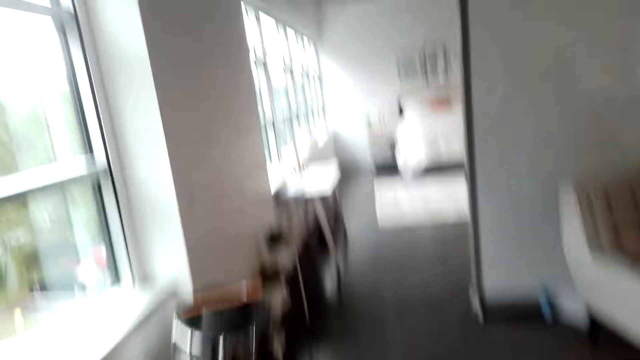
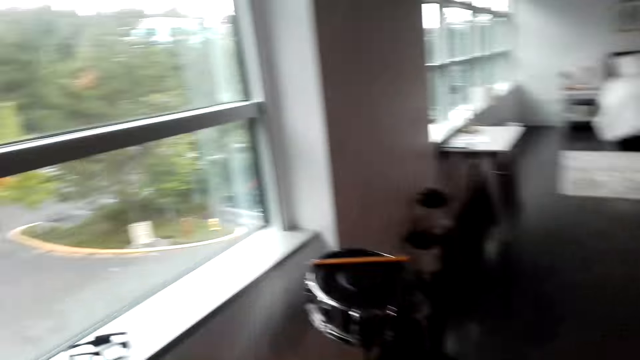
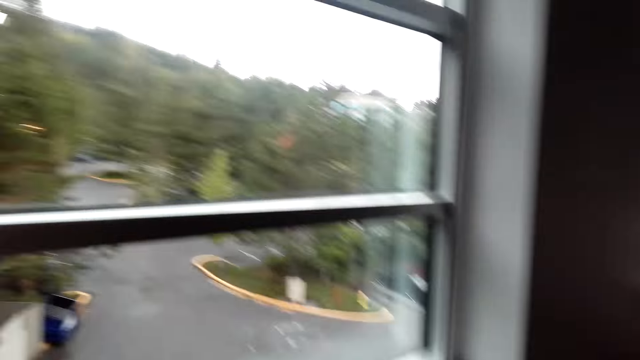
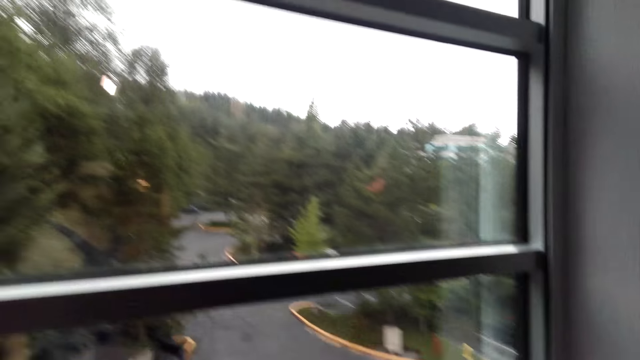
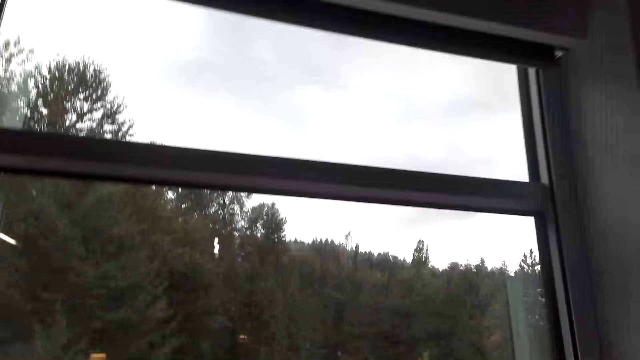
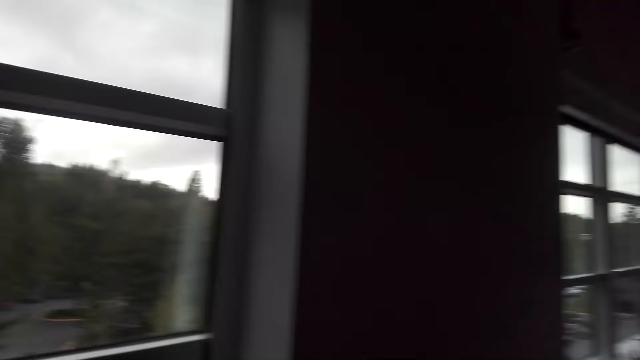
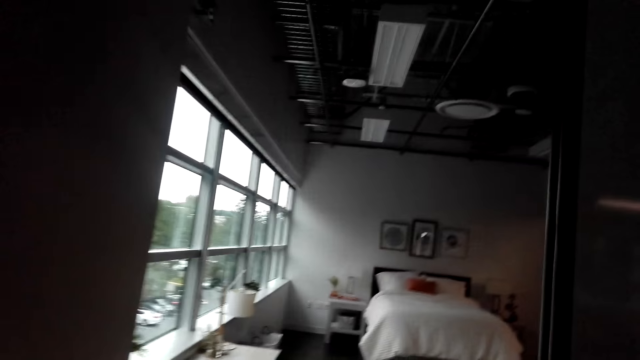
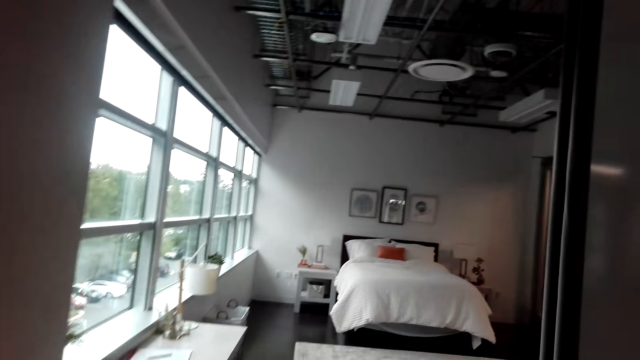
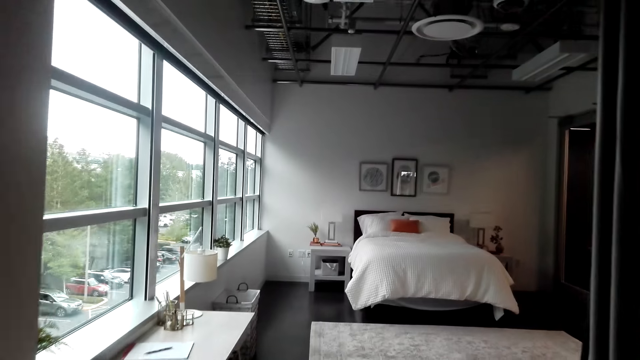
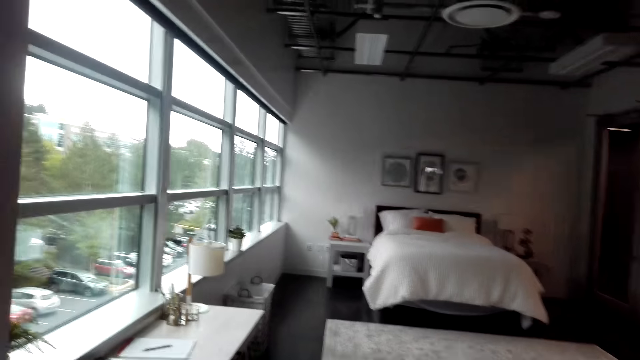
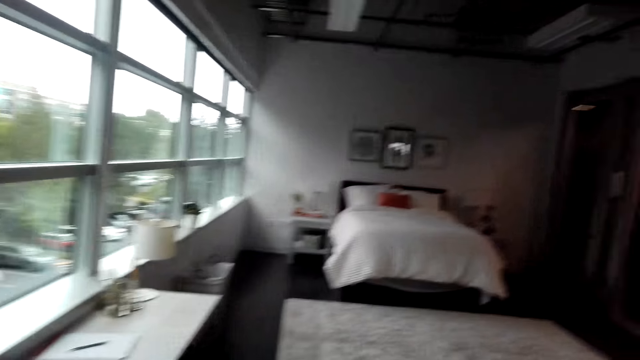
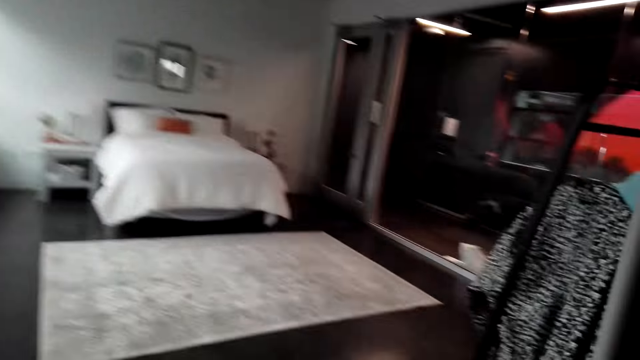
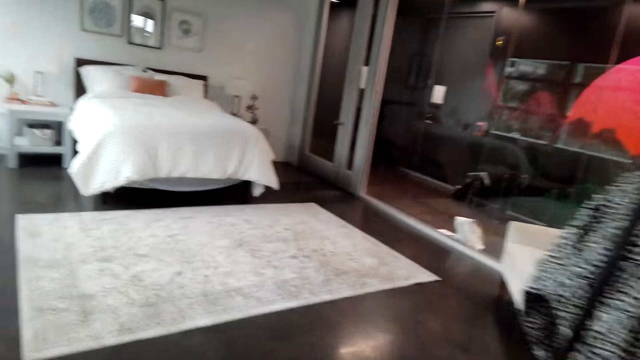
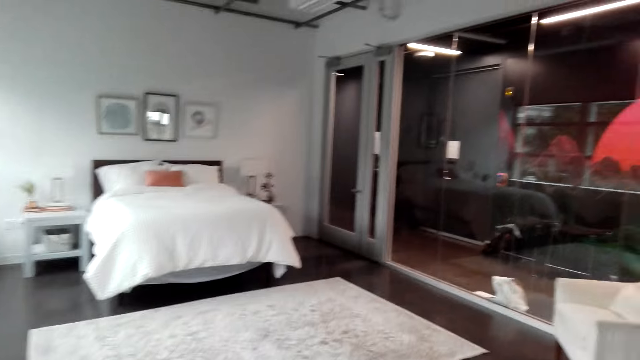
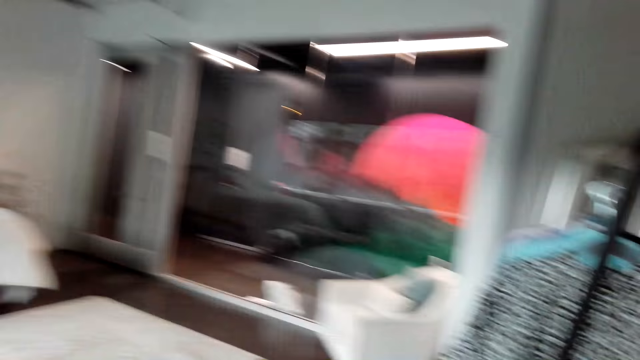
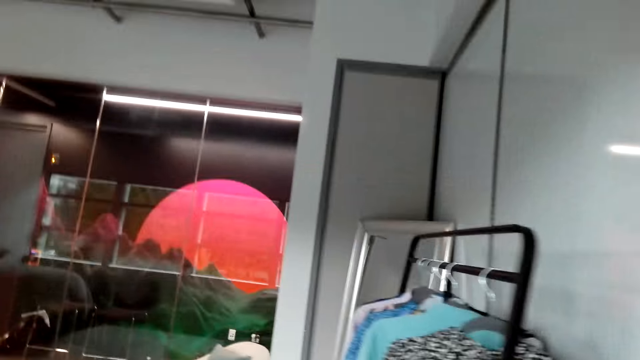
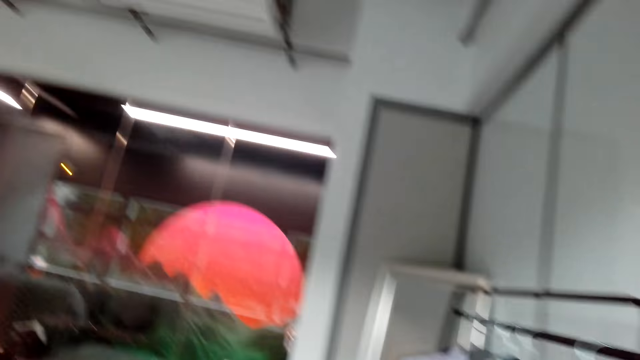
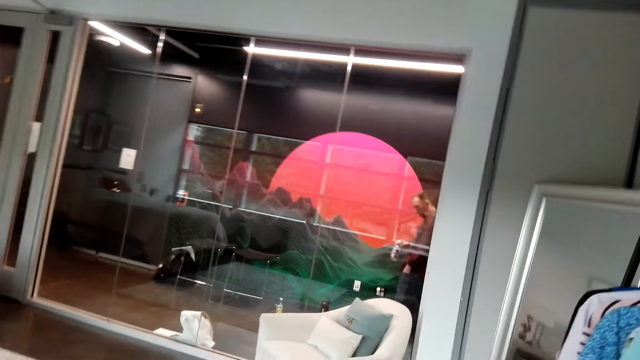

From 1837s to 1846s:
The camera wearer looks outside the window. They make the sound and walk around. A person interacts with the camera wearer.

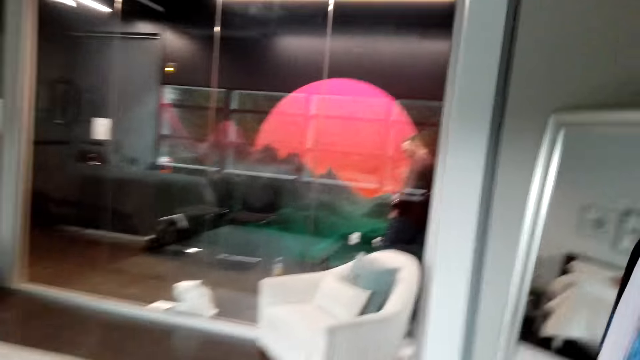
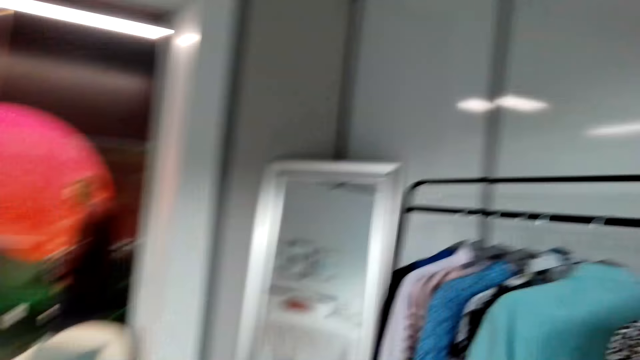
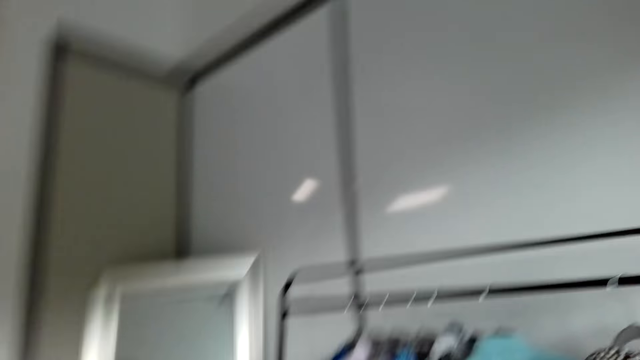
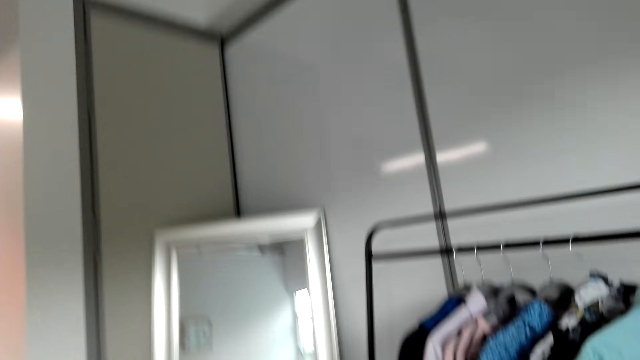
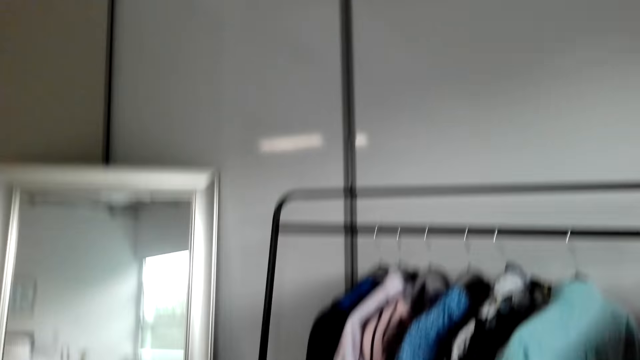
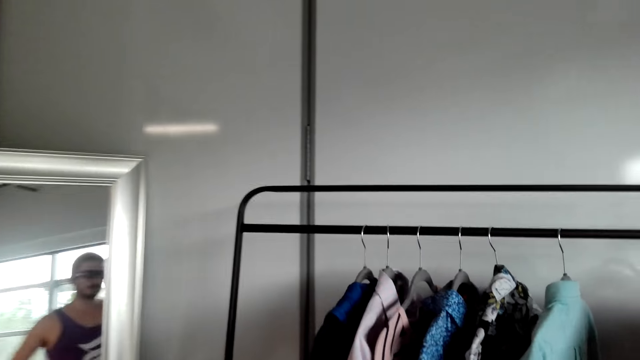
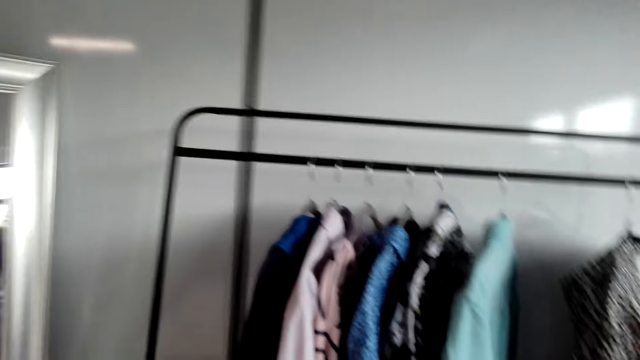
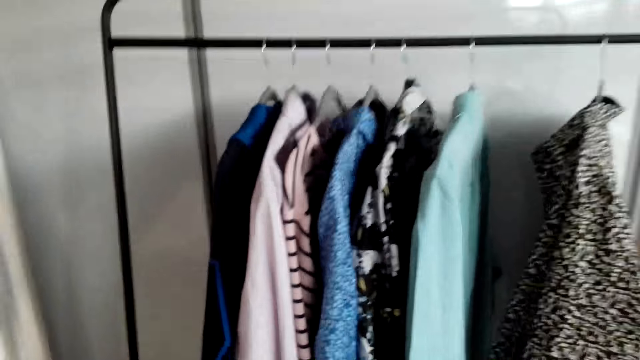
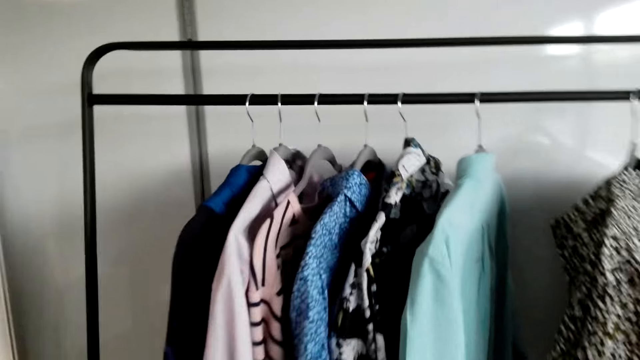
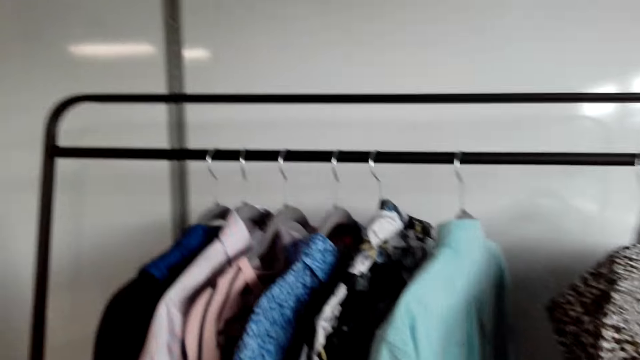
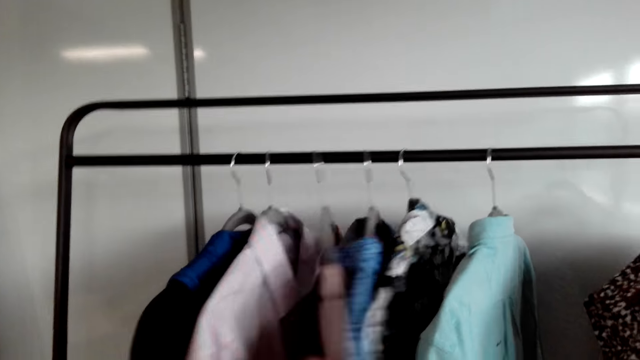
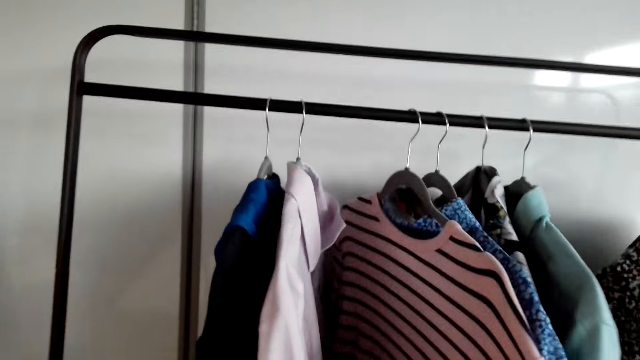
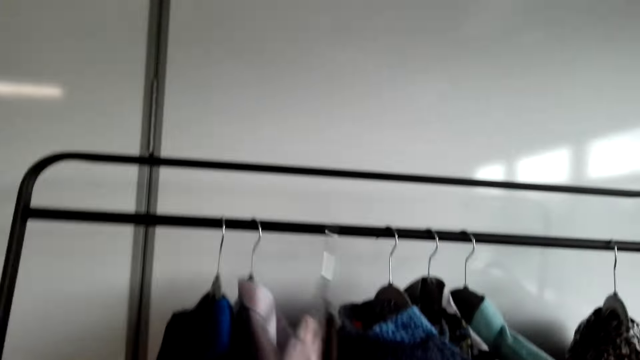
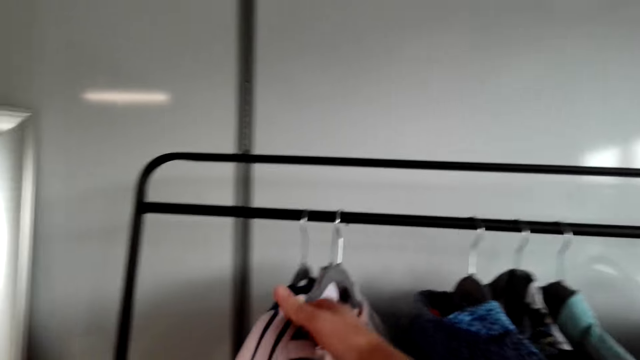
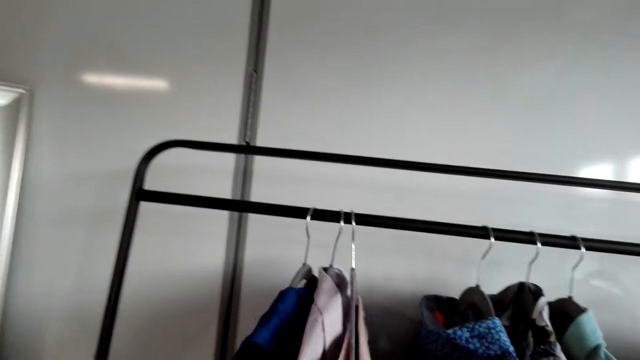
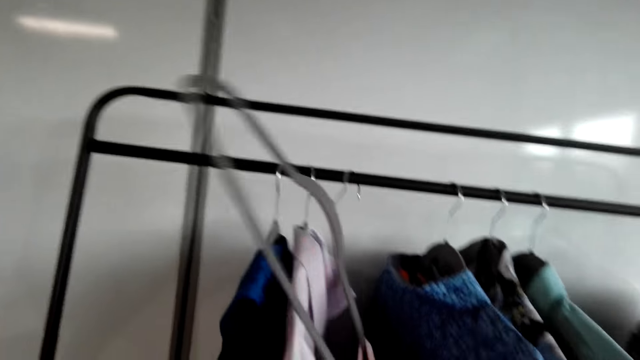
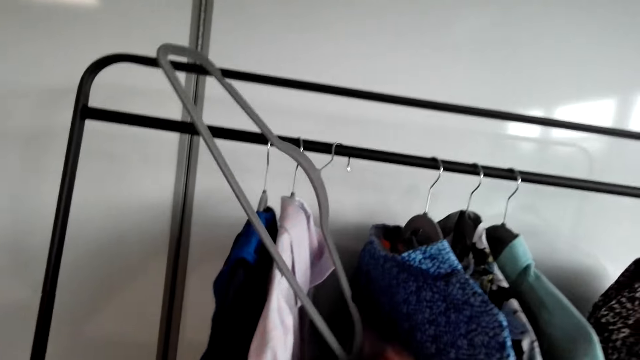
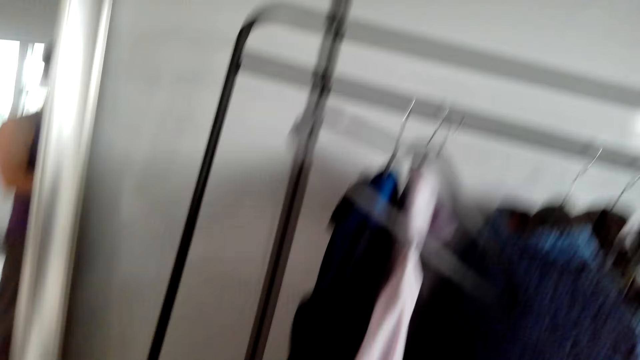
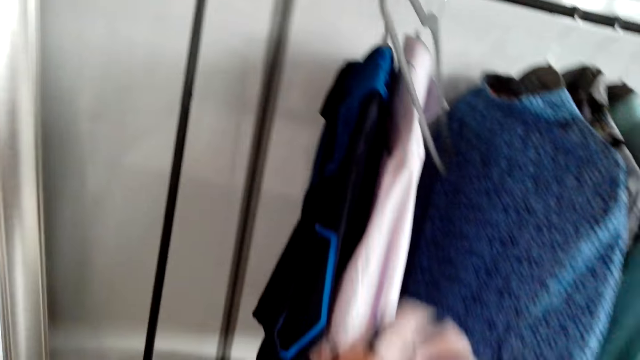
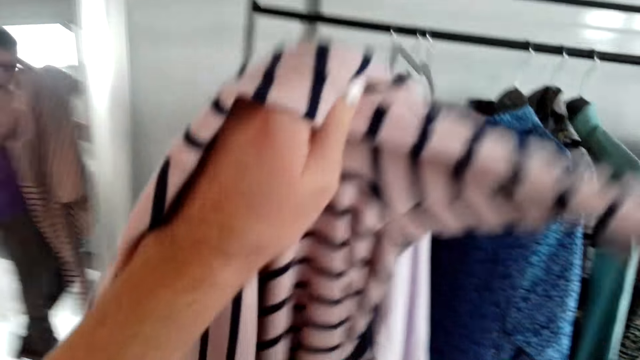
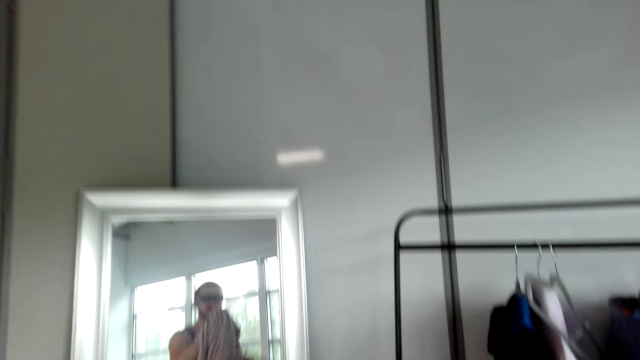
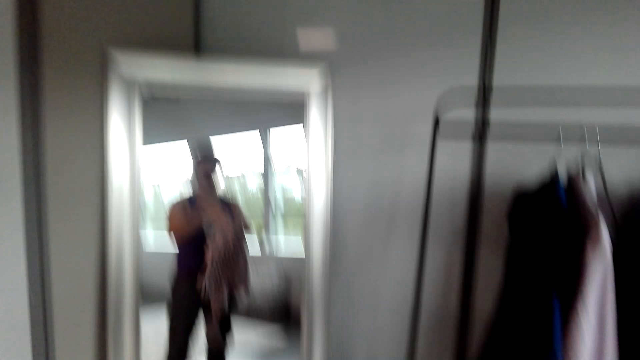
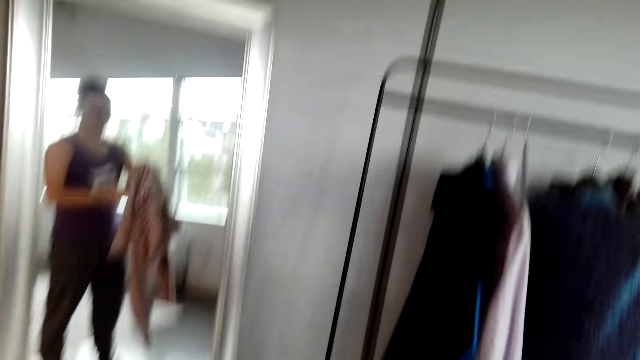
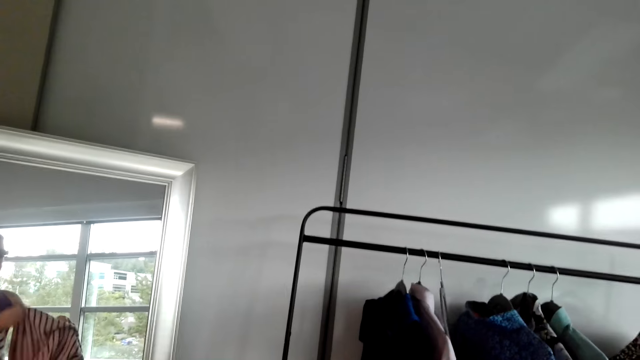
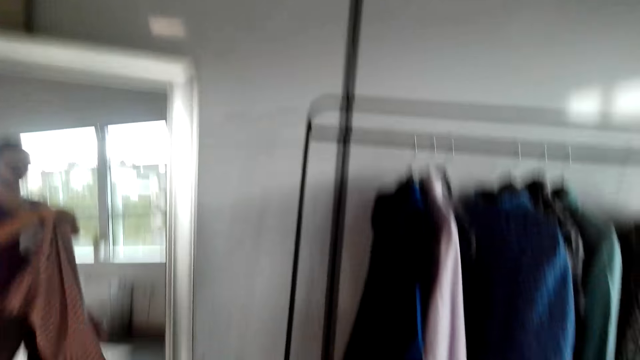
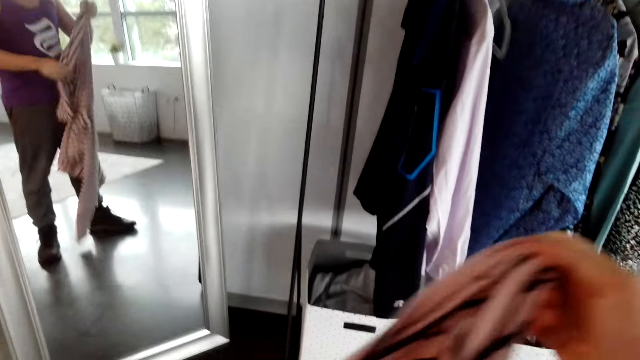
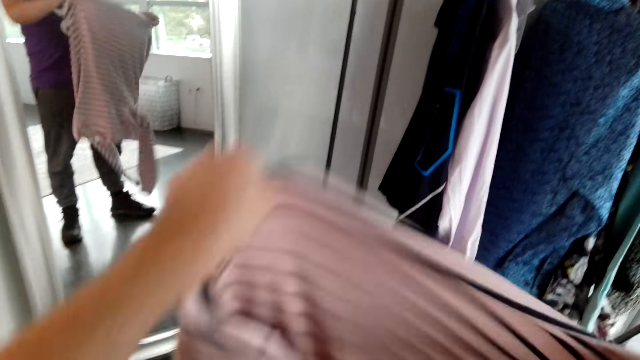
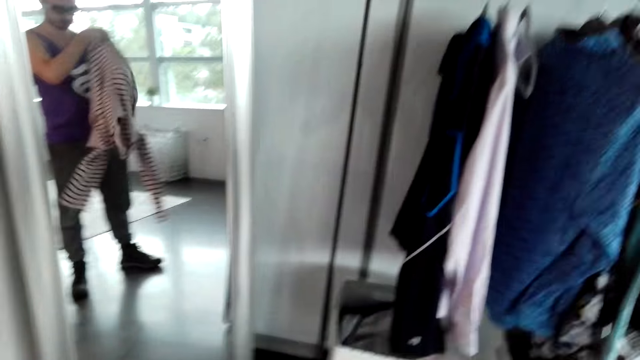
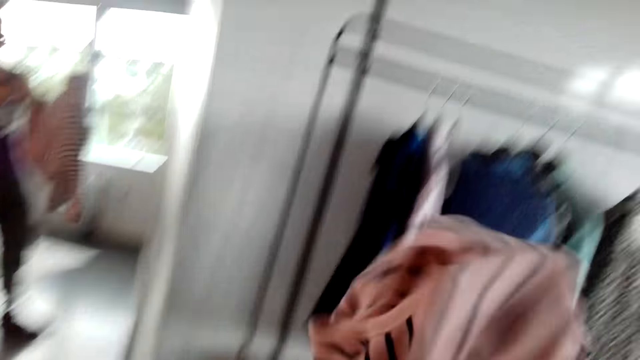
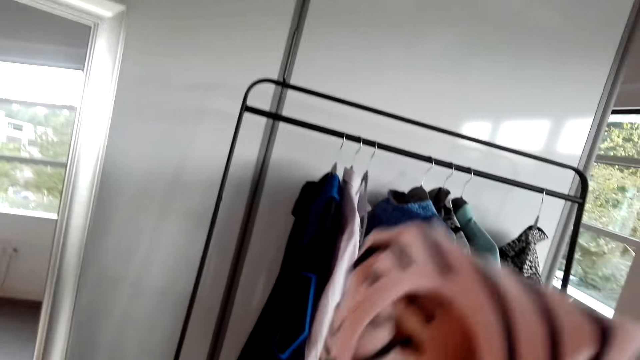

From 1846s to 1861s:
The camera wearer looks around. They move the clothes at the clothes holder. They touch the clothes in the hanger. They move the cloth at the hanger. They remove the sweater from the hanger. They look around. They raise the cloth with both hands. They adjust the cloth with both hands.
